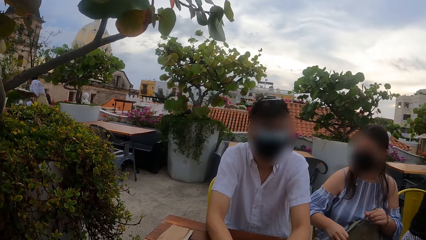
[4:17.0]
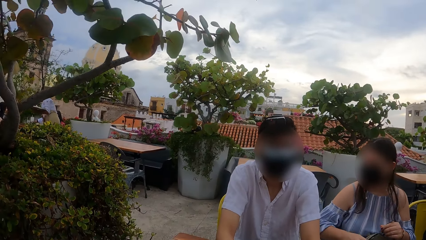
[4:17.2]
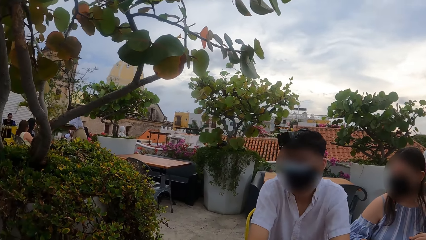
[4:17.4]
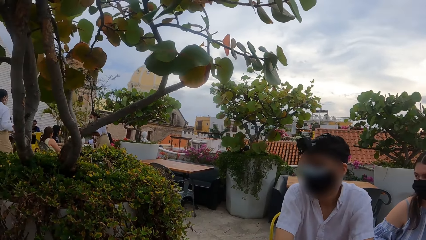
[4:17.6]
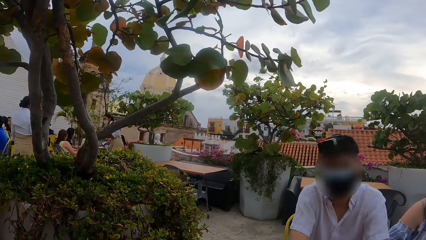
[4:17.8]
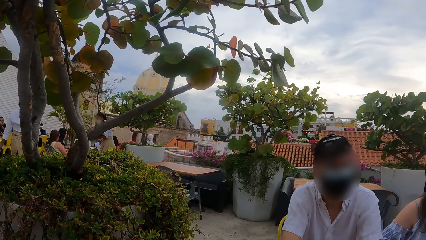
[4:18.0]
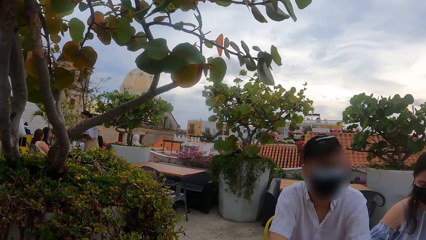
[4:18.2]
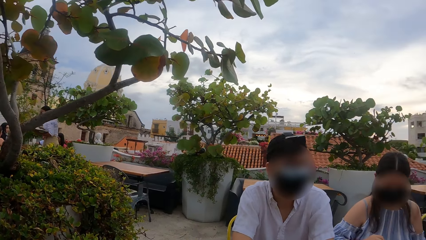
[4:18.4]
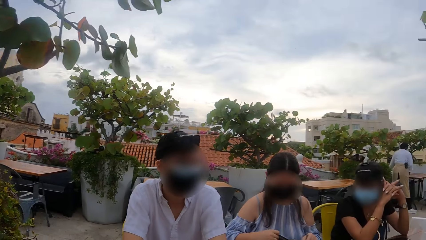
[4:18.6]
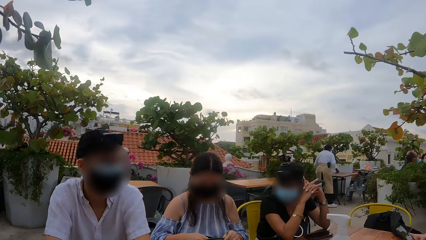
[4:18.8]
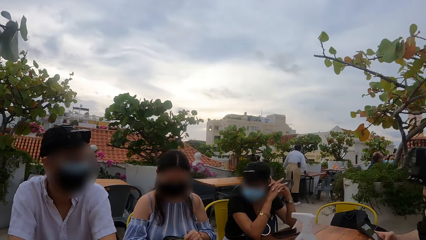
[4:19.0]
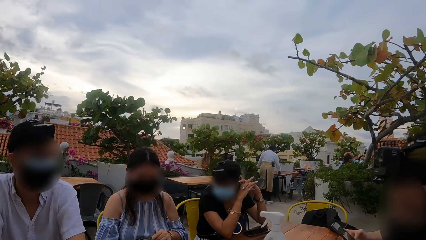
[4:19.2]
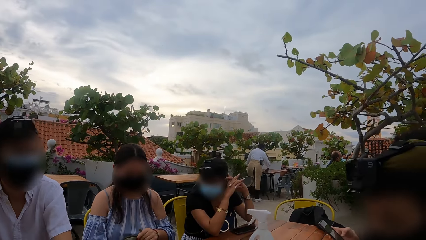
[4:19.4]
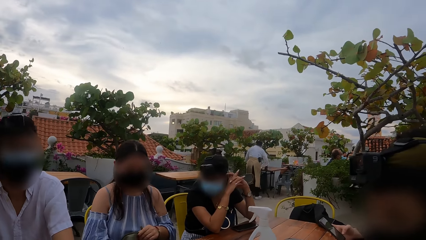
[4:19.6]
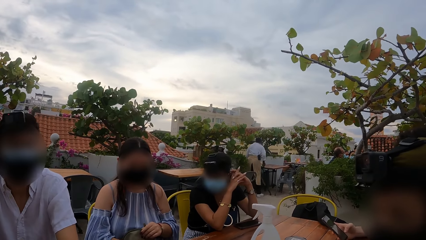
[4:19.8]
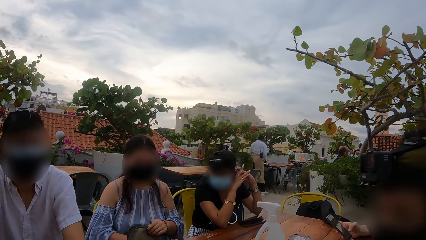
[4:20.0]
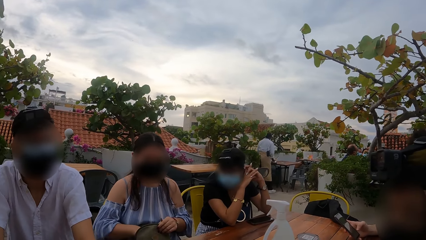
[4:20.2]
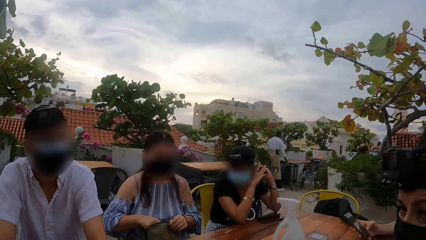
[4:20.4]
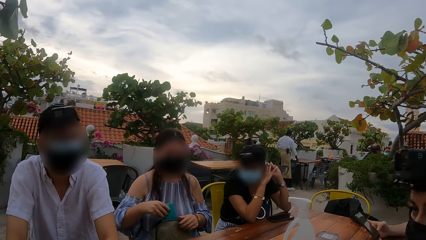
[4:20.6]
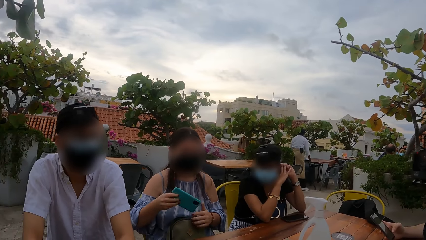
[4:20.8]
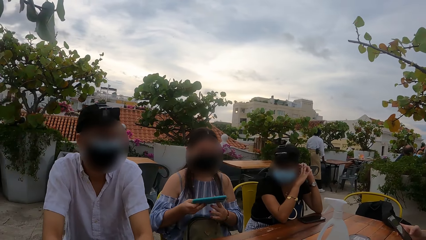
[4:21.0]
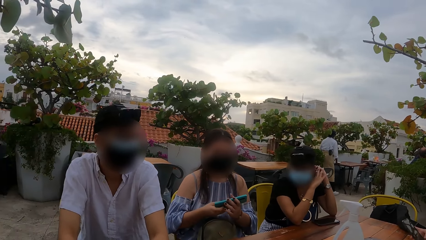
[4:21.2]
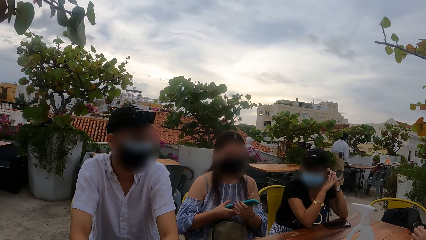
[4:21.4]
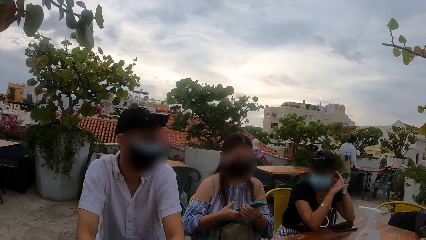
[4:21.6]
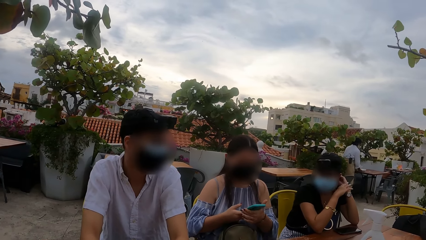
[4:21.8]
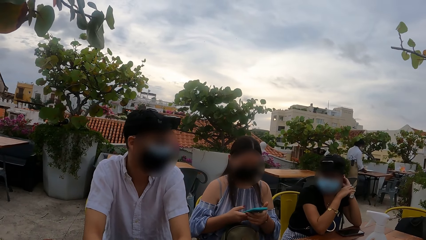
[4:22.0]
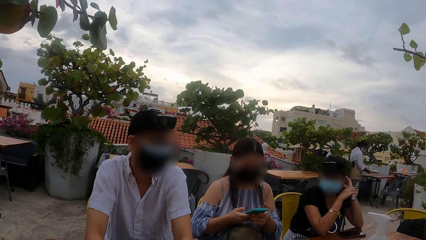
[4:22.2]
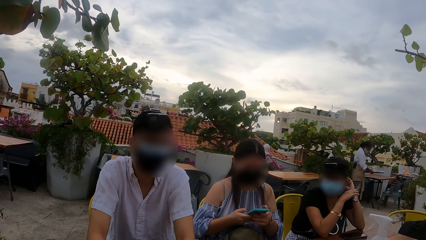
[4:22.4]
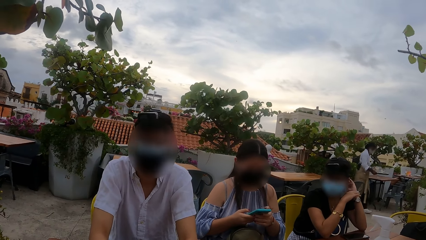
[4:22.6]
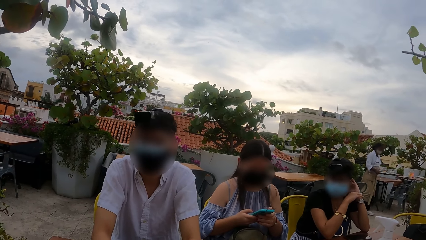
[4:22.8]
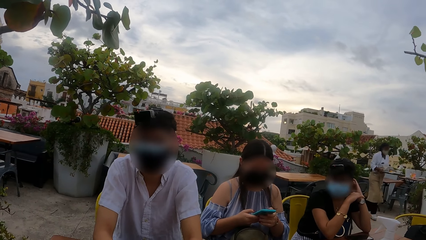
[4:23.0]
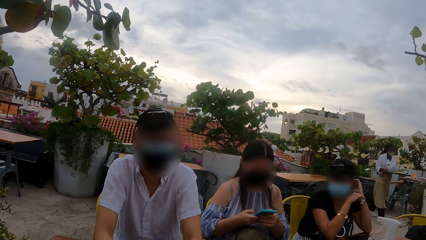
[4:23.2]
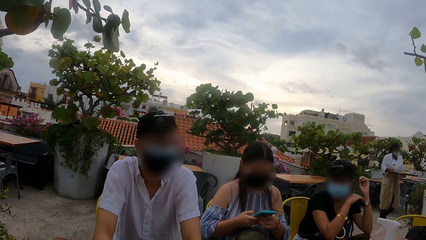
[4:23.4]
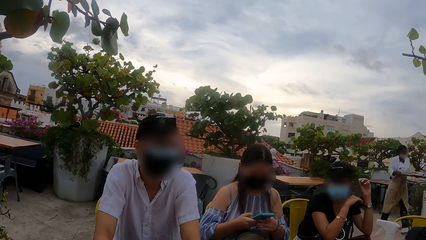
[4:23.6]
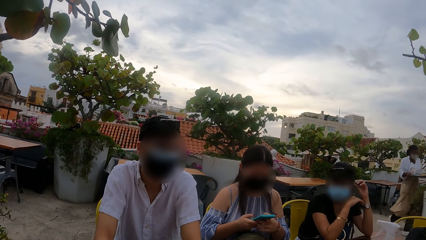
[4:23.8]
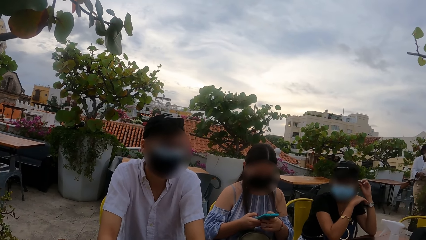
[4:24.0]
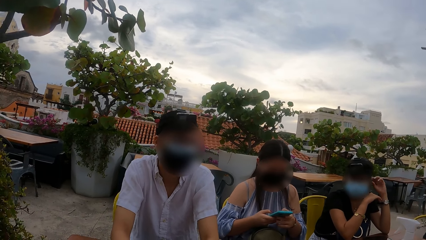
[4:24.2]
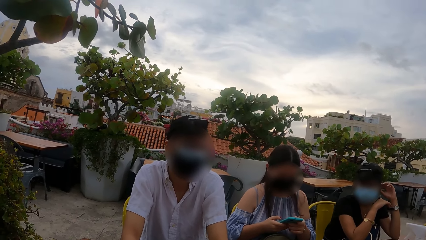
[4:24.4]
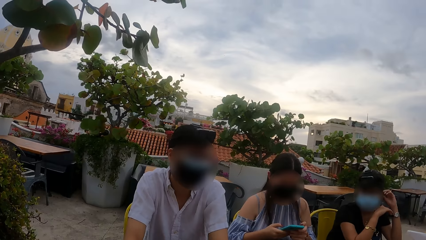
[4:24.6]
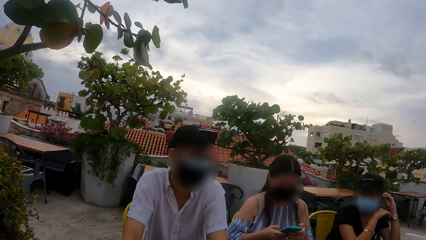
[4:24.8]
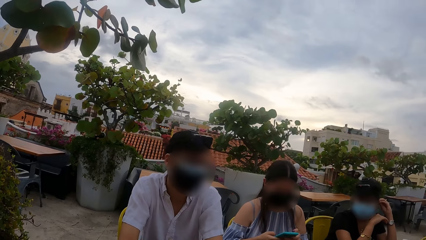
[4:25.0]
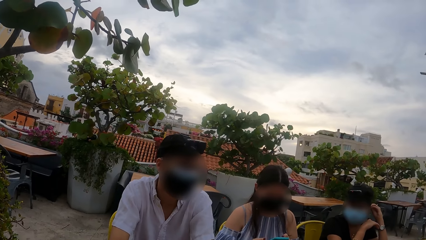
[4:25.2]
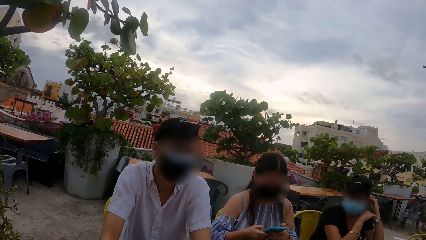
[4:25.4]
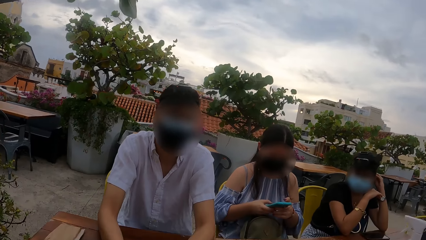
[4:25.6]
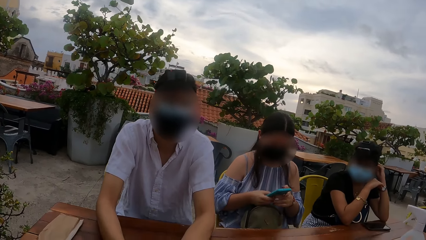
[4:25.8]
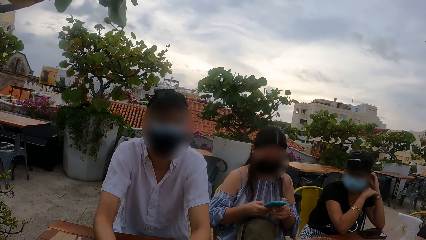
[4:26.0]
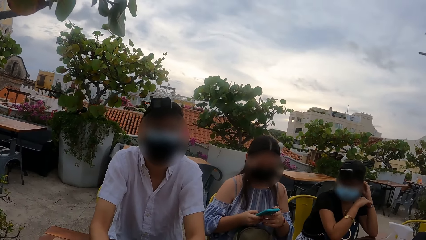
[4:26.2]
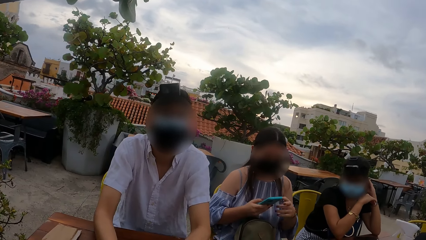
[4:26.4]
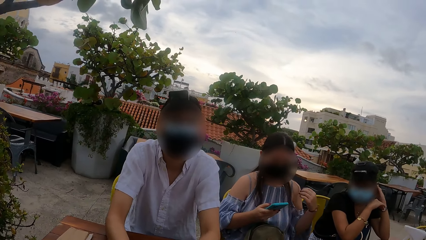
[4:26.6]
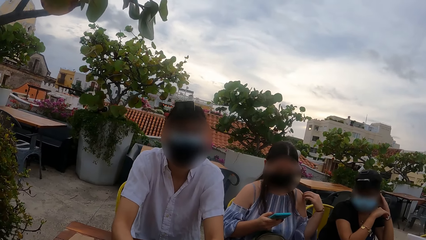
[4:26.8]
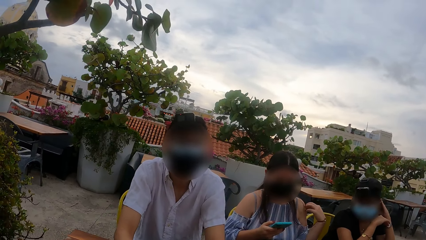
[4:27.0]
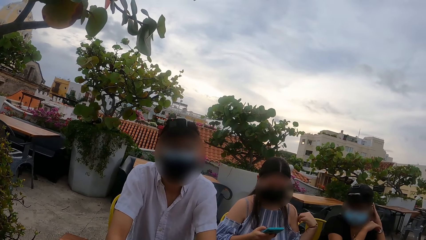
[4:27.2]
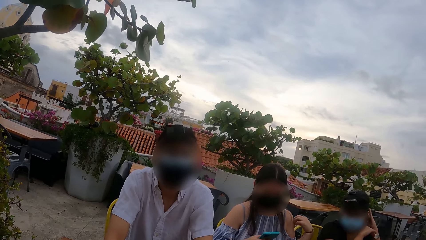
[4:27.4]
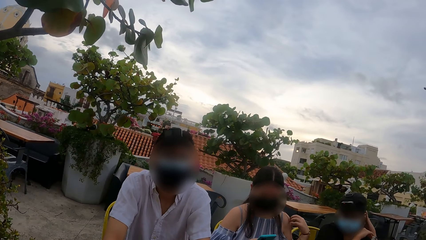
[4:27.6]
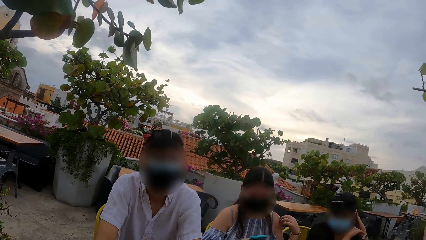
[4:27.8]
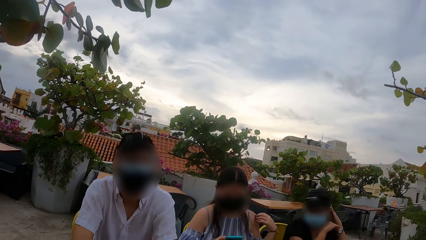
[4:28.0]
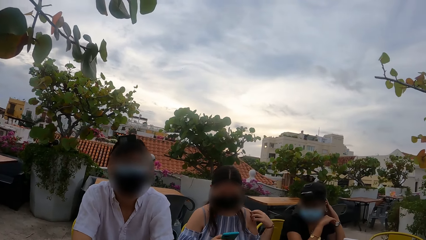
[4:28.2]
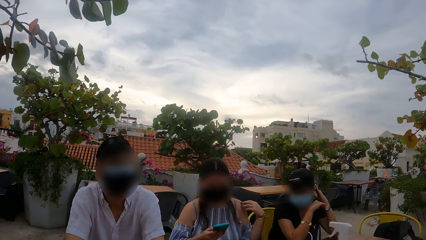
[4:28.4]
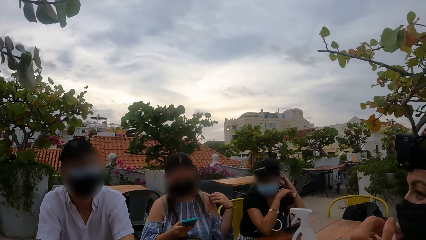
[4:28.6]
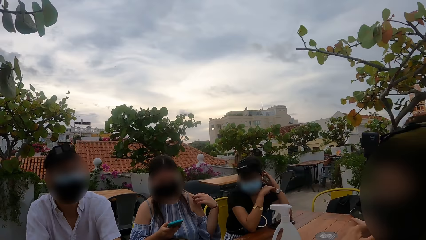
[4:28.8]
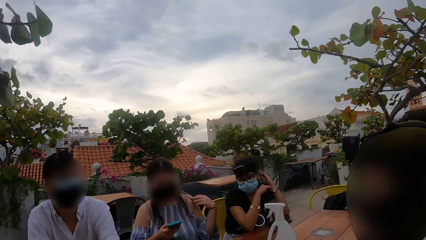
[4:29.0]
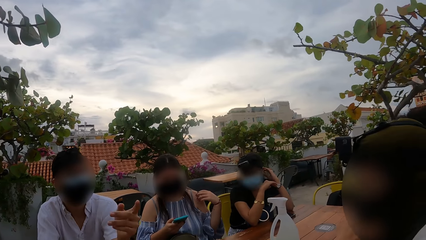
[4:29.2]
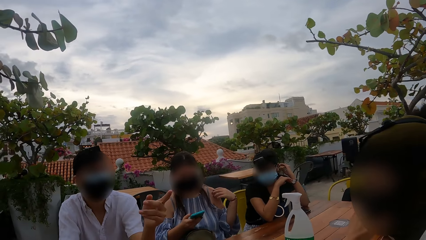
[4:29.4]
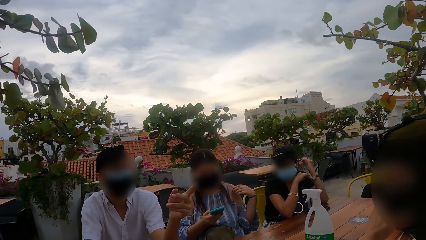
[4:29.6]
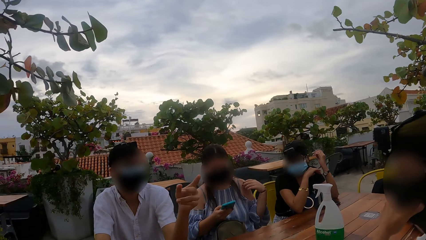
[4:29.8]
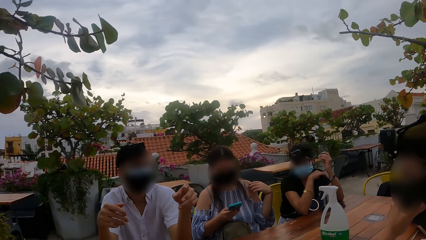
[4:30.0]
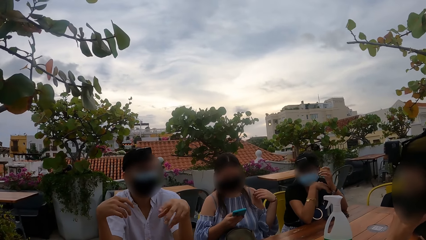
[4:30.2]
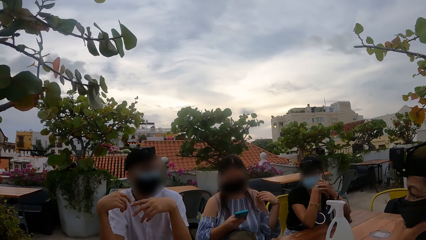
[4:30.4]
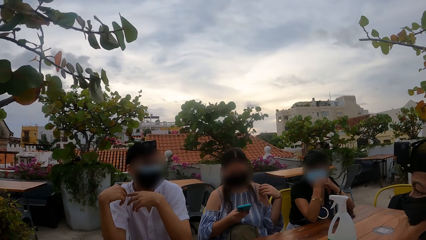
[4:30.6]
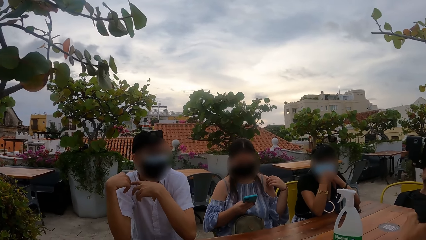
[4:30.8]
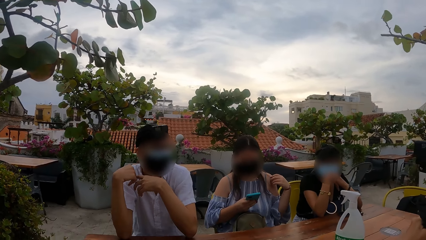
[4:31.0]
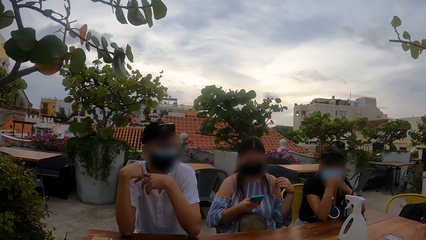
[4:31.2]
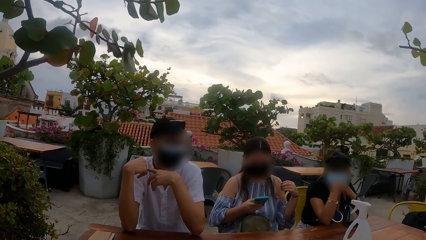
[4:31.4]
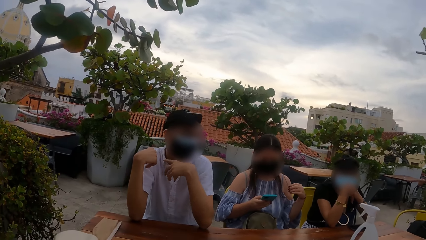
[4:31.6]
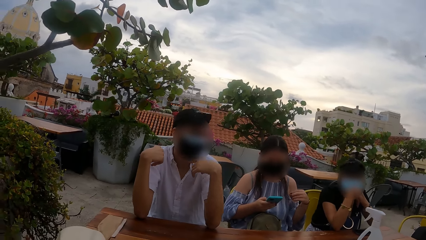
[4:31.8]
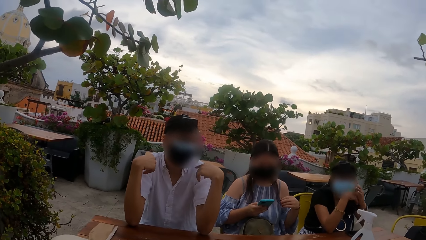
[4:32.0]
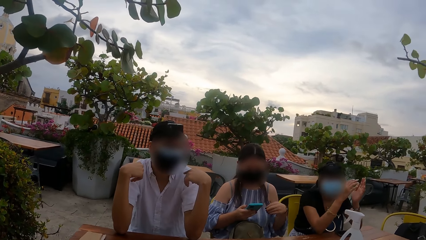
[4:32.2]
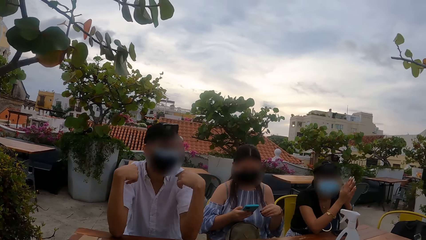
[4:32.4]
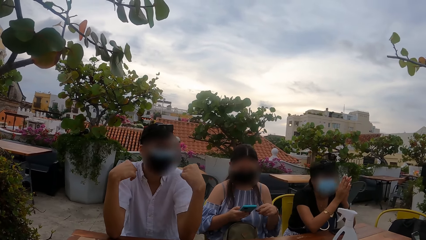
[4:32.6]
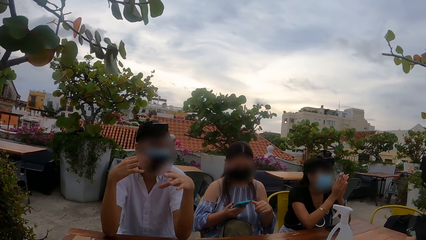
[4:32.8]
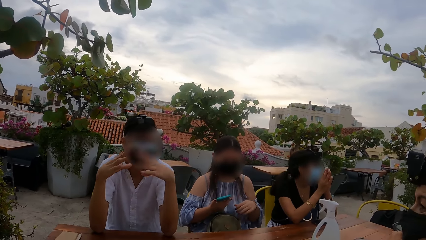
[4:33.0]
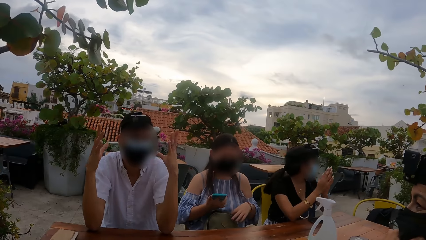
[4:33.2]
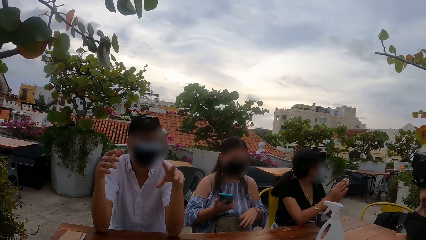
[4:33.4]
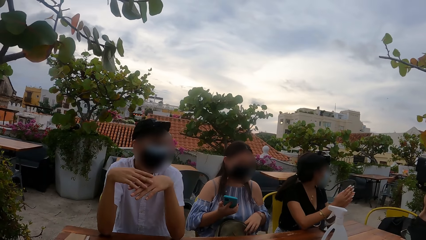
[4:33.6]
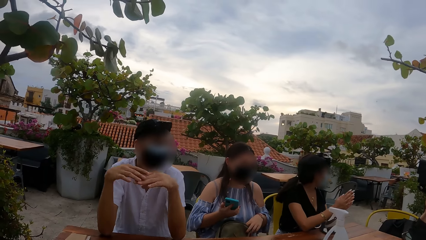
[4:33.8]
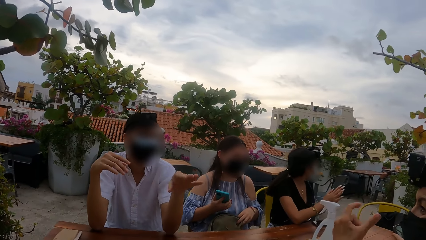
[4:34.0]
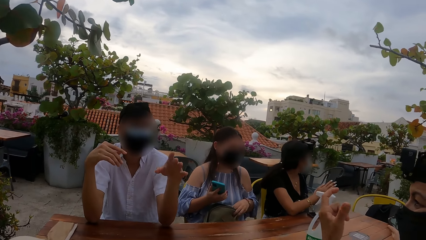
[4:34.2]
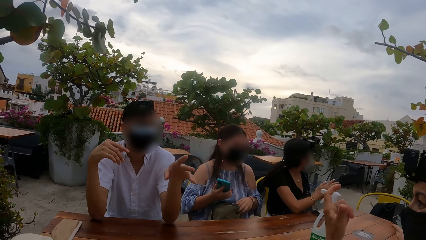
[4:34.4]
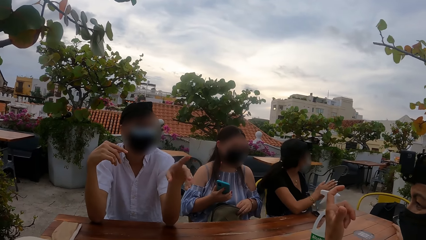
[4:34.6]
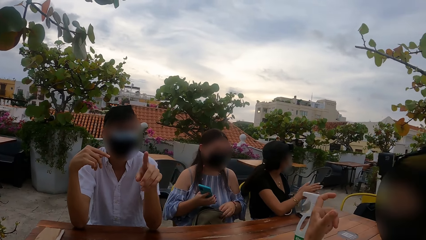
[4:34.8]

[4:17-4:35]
A man holds the phone with his right hand. A woman picks the phone from the purse with her right hand, holds the phone with both hands, and operates the phone with her left hand. Another woman adjusts her hair with her left hand. The first woman operates the phone with both hands. Another man speaks. The first woman operates the phone with her right hand. The camera wearer looks around. A third man interacts with the group of people at the table. The second man points a finger. The camera wearer looks around. The first woman opens the purse with her left hand. The second man speaks.
